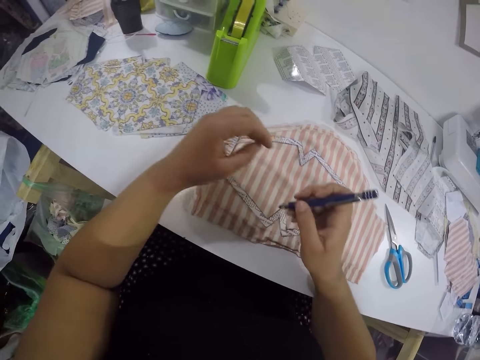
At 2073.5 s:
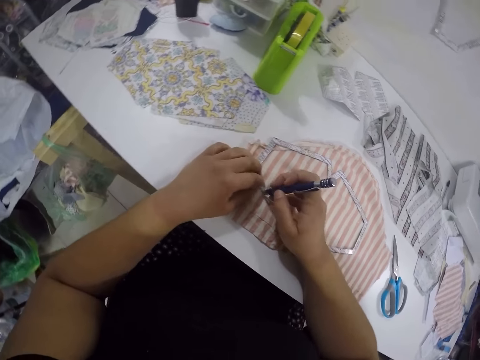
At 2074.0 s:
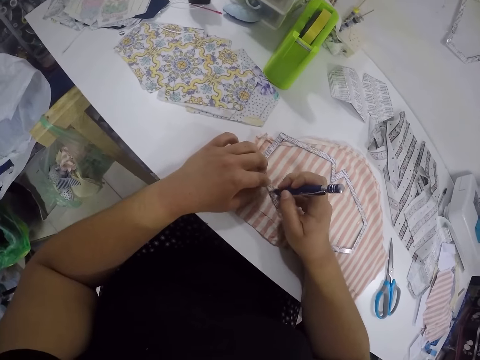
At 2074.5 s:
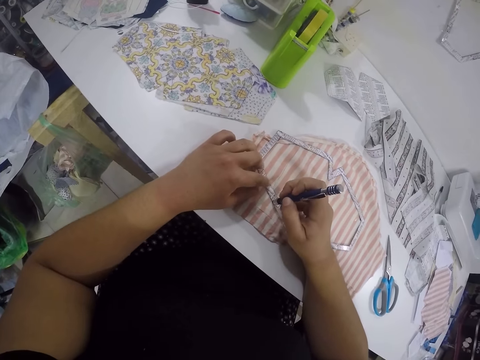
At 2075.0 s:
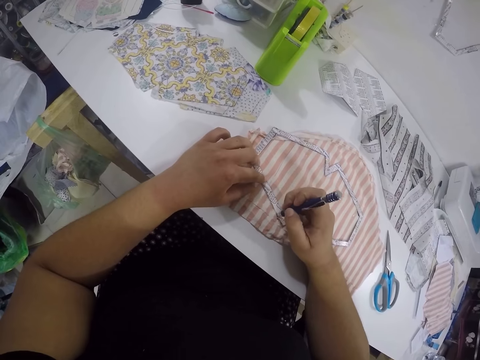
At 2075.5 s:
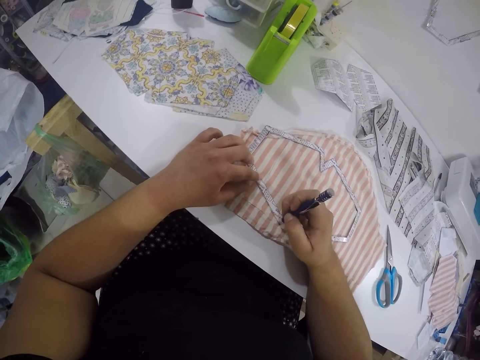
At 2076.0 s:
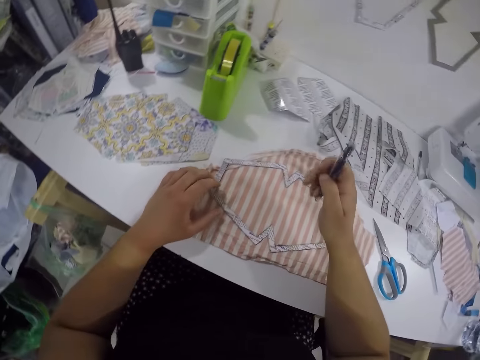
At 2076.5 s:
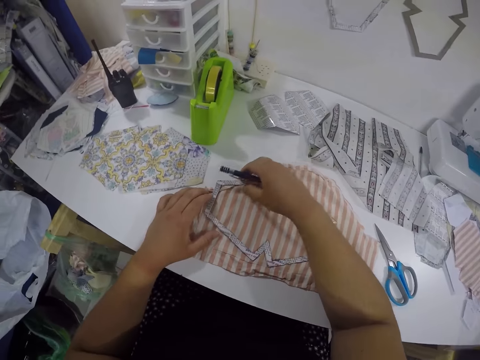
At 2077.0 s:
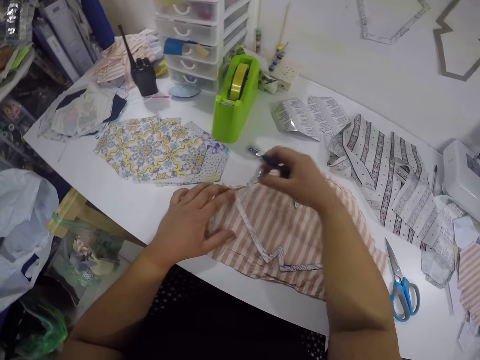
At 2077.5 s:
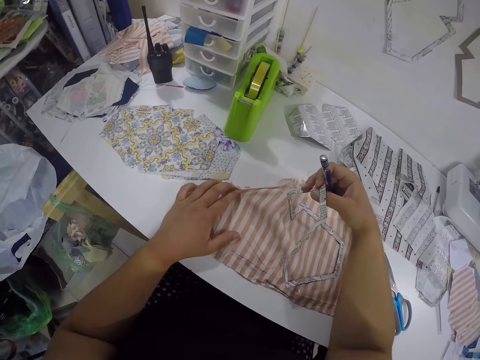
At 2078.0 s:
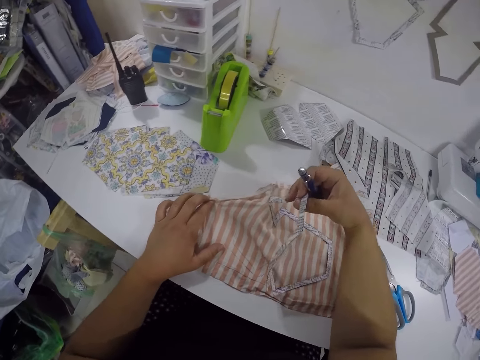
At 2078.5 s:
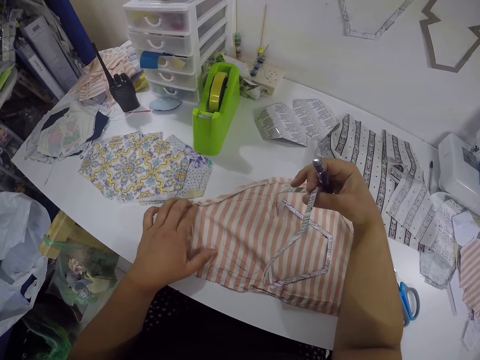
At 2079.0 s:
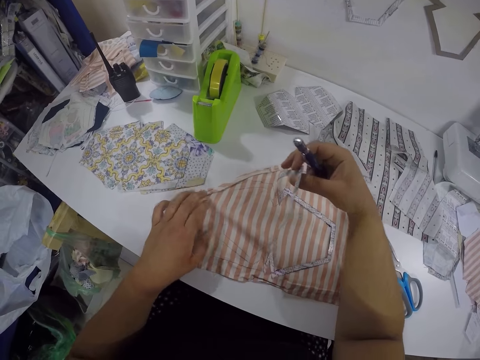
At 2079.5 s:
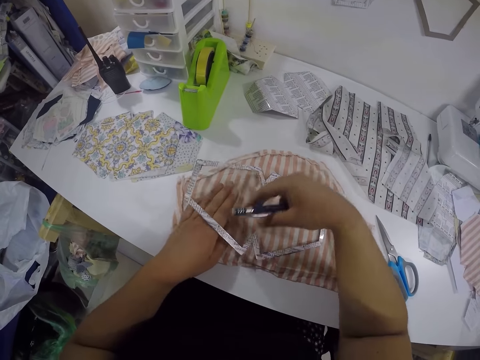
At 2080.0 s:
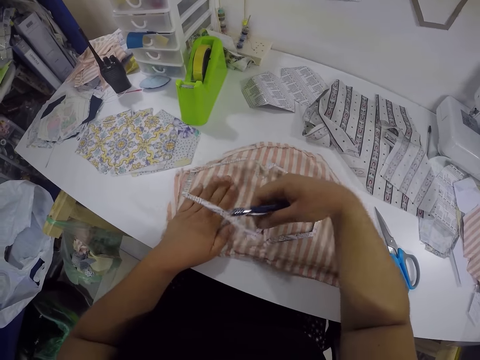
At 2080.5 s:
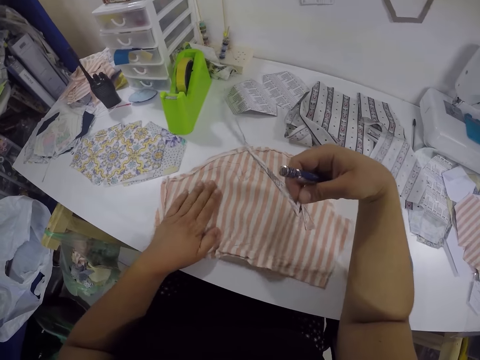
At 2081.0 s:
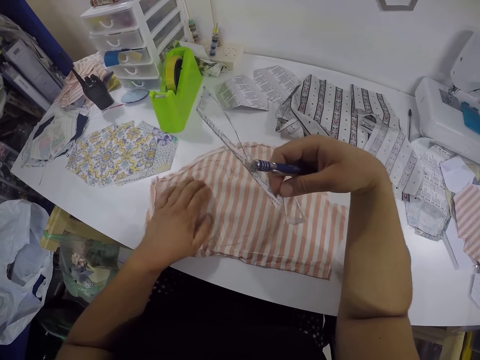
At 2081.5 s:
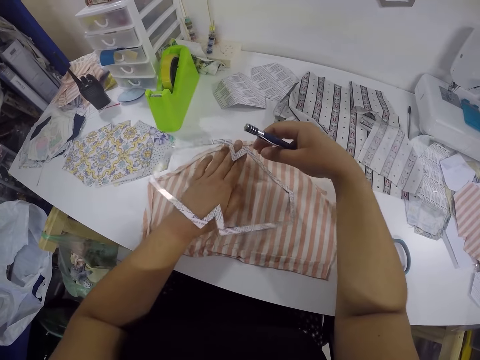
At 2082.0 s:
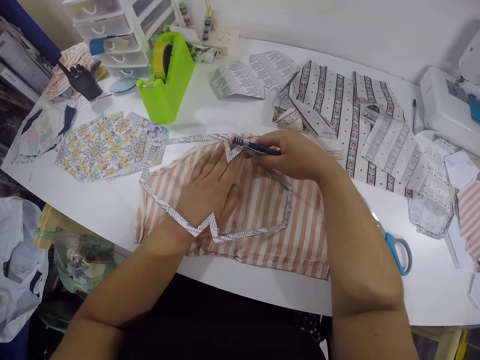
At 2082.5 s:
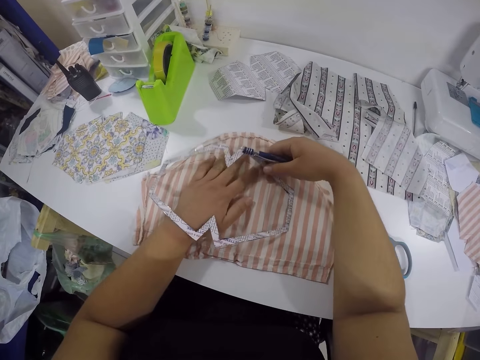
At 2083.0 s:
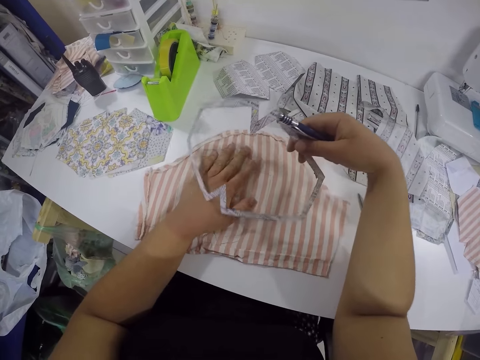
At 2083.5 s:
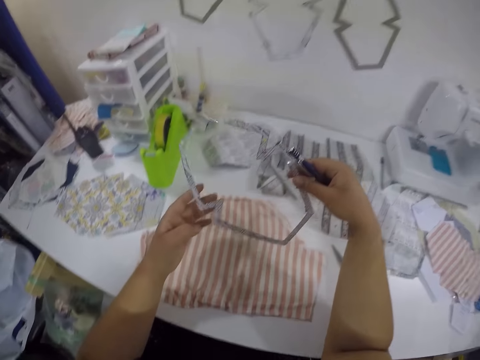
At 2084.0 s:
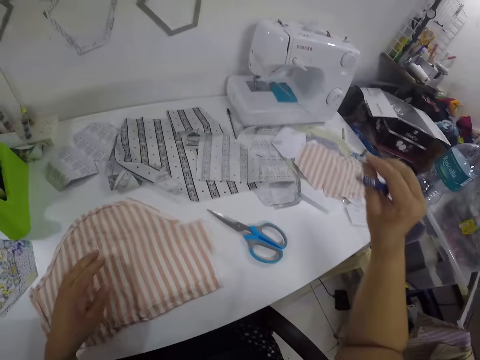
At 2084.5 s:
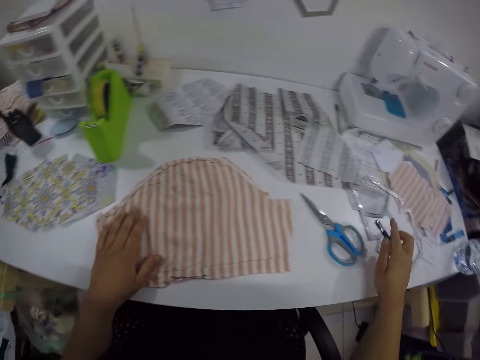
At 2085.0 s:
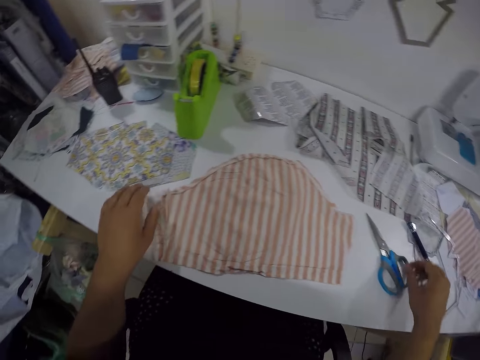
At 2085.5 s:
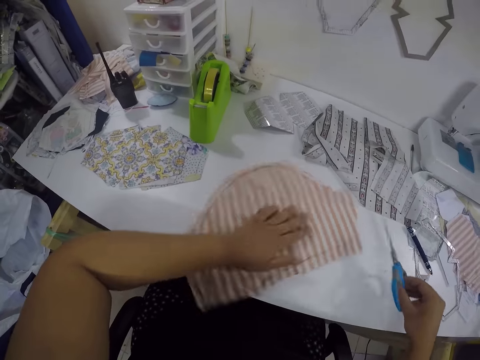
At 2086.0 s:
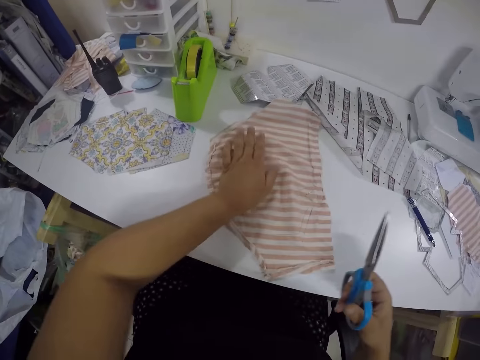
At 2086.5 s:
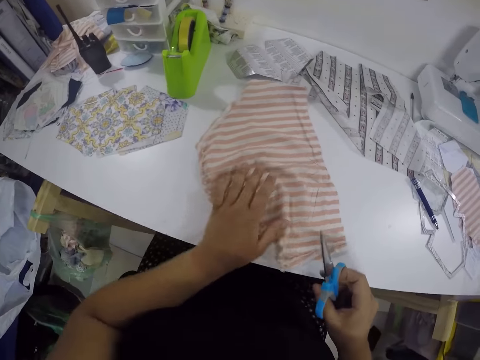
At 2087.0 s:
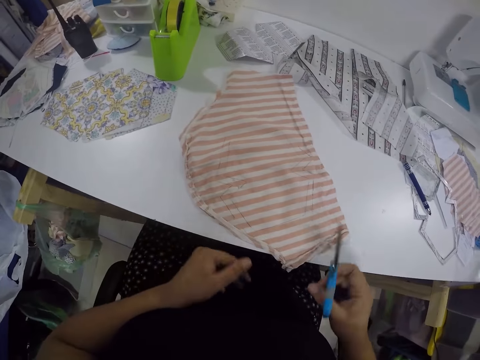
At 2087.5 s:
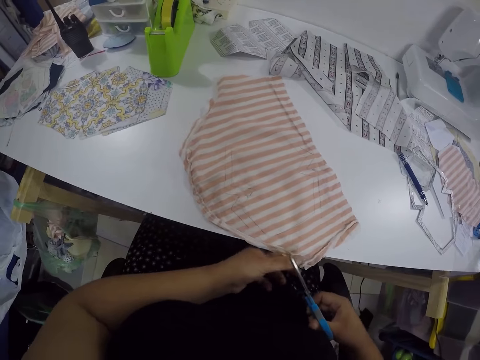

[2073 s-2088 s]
The camera wearer picks up the sewing pattern from the piece of cloth with her right hand. She drops the sewing pattern on the piece of cloth with her right hand. She picks up the sewing pattern from the piece of cloth with her right hand. She drops the sewing pattern on the piece of cloth with her right hand. She picks up the sewing pattern from the piece of cloth with her right hand. She drops the sewing pattern on the table with her right hand. She drops her pen on the table with her right hand. She picks up the scissors from the table with her right hand. She adjusts a piece of cloth on the table with her left hand. She rotates the cloth.

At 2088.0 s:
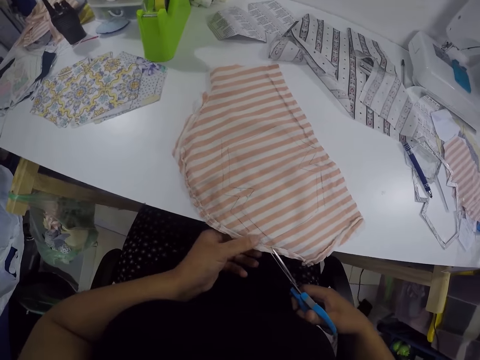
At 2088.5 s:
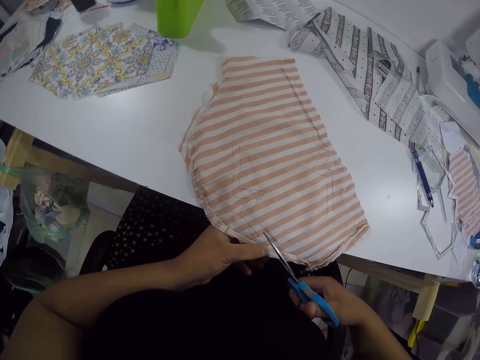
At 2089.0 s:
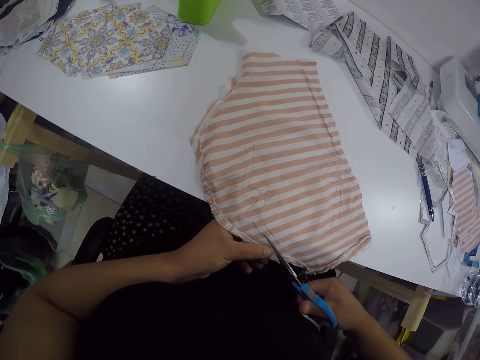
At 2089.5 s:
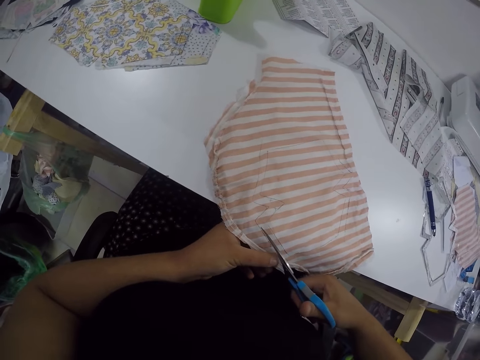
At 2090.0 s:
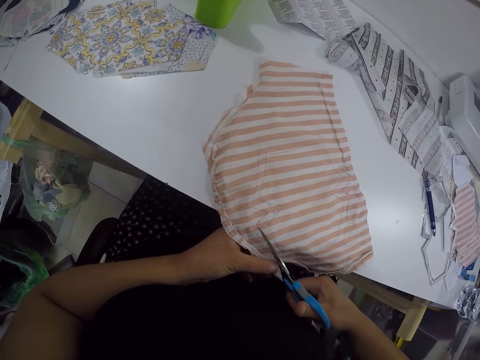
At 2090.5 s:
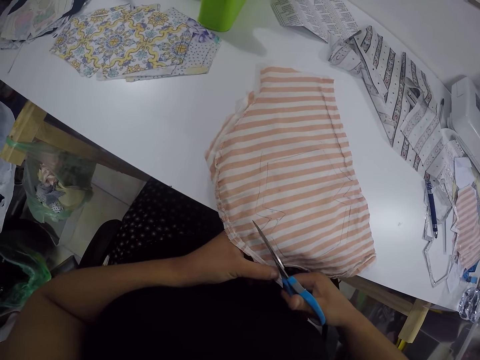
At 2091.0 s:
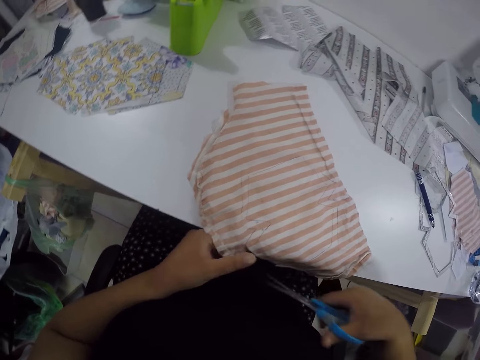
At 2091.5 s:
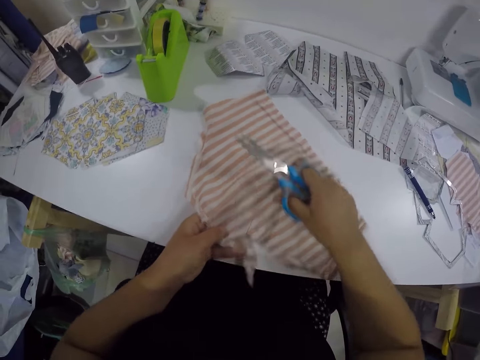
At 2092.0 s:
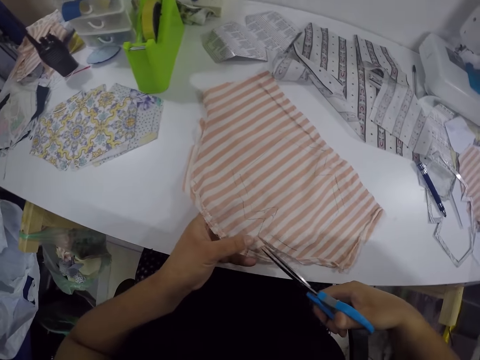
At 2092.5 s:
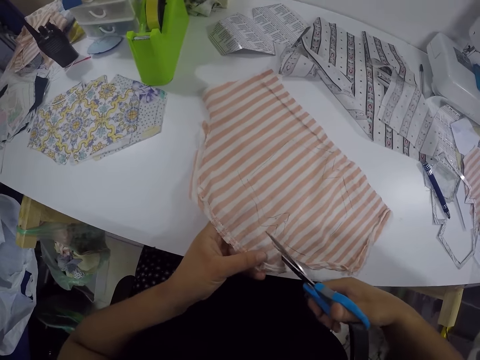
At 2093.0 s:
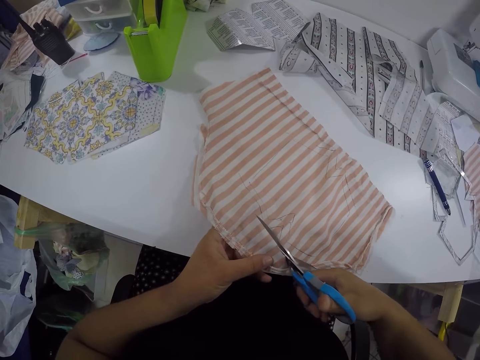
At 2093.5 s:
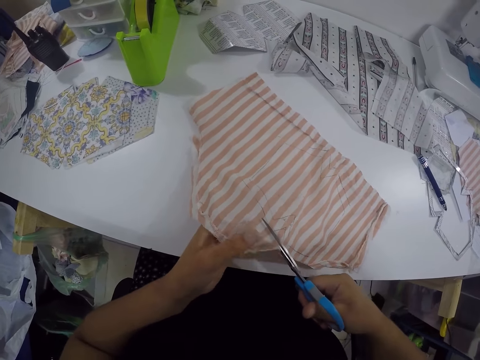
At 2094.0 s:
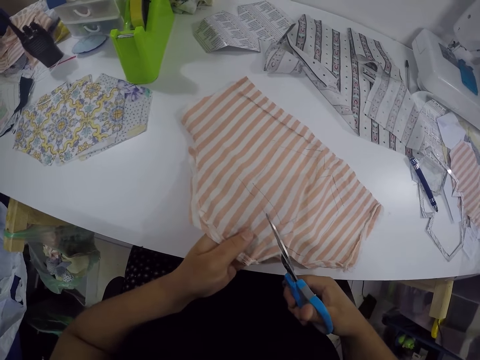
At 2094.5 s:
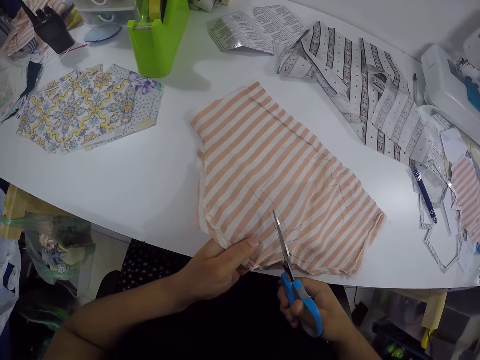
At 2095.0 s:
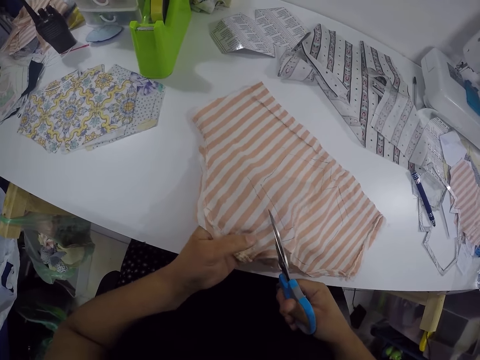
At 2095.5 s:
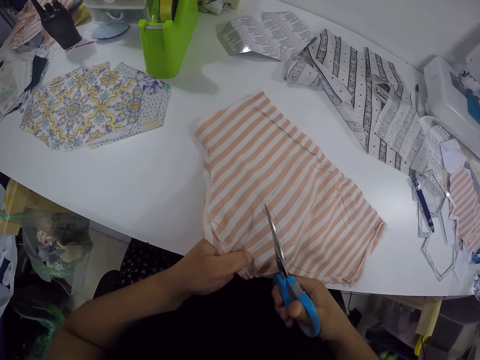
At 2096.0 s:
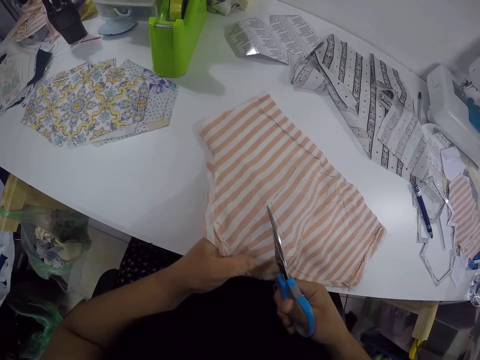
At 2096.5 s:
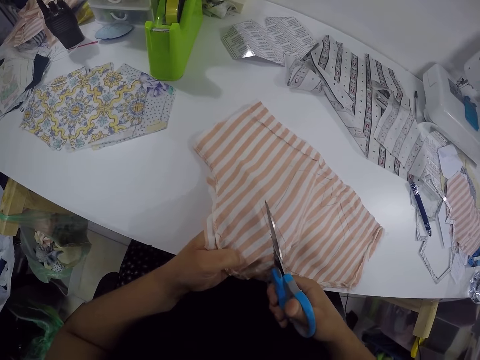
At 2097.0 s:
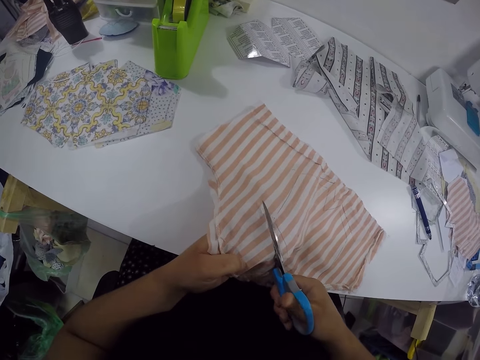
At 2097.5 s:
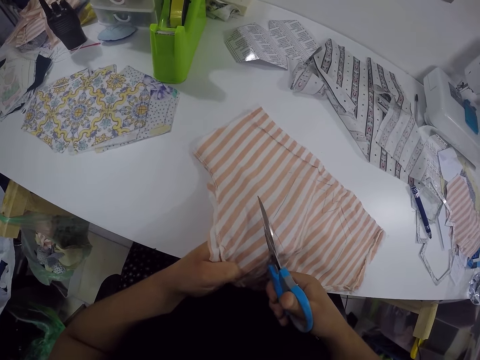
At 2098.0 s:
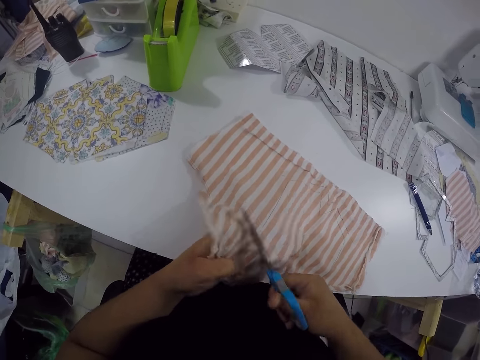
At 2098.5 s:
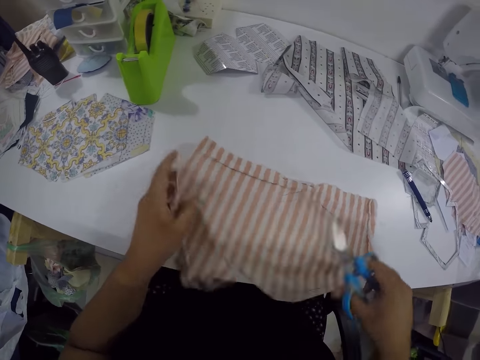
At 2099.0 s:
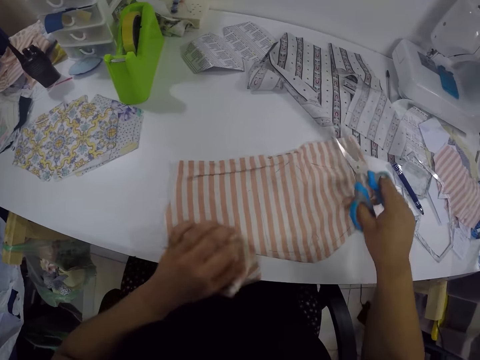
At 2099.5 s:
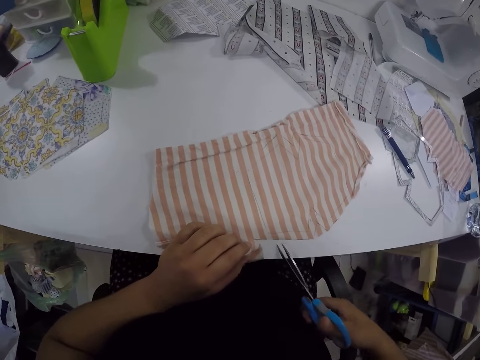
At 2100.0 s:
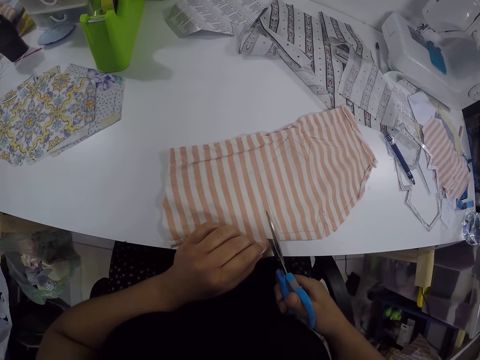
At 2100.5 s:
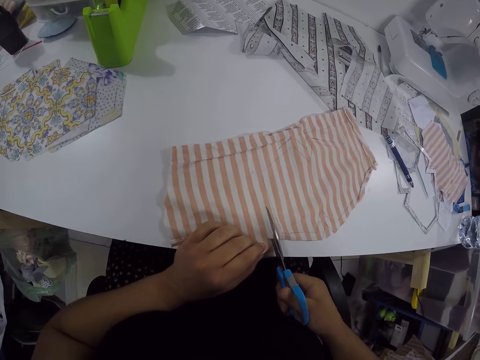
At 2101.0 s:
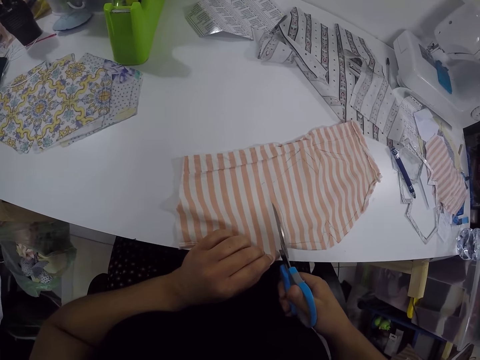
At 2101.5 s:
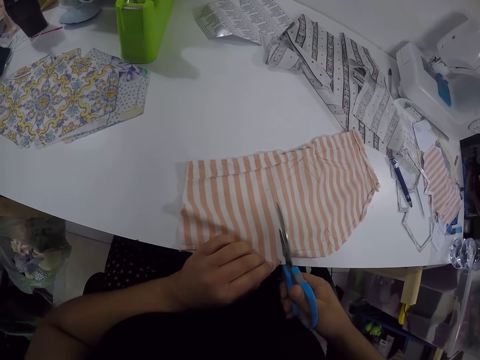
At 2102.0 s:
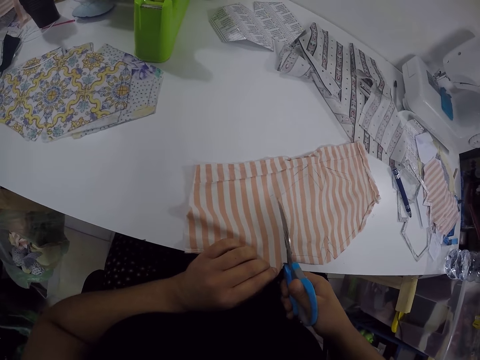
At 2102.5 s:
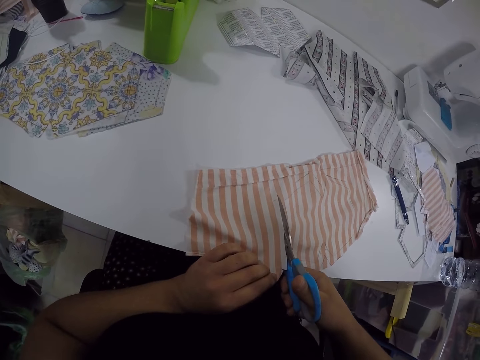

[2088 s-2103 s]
The camera wearer cuts the piece of cloth with the scissors in her right hand. She adjusts the piece of cloth on the table with both hands. She cuts the piece of cloth with the scissors in her right hand. She adjusts the piece of cloth on the table with both hands. She cuts the piece of cloth with the scissors in her right hand.
